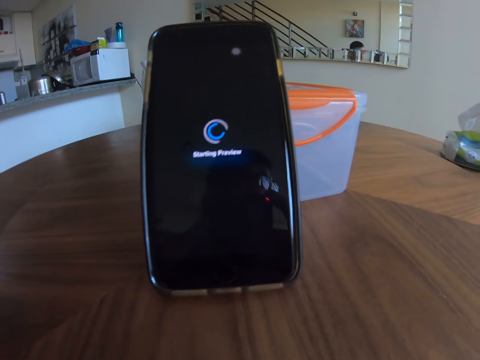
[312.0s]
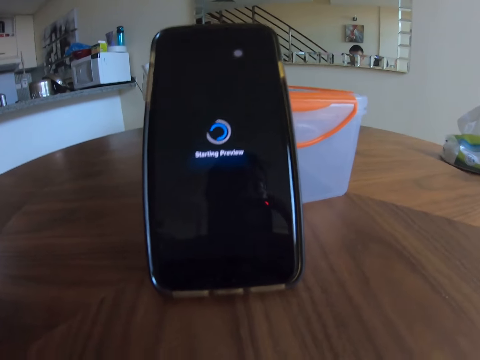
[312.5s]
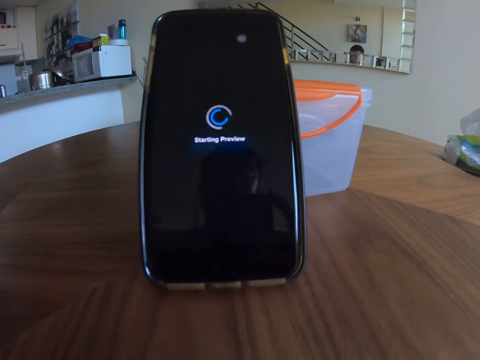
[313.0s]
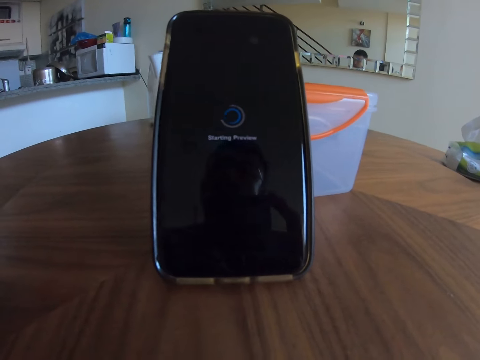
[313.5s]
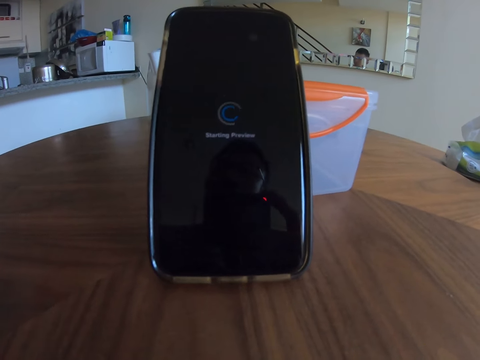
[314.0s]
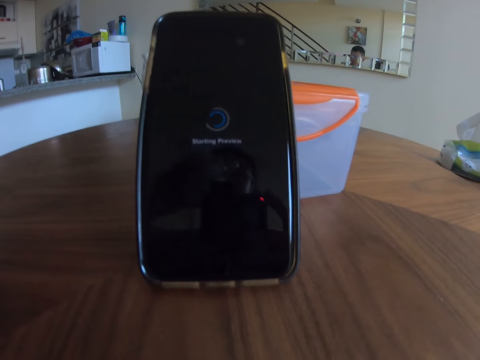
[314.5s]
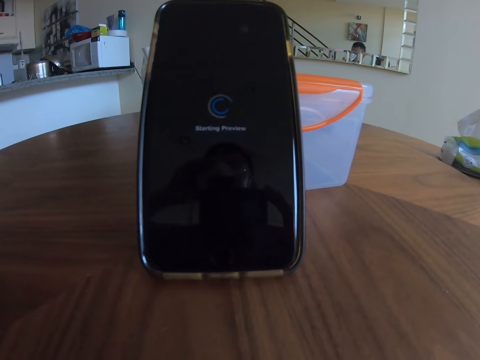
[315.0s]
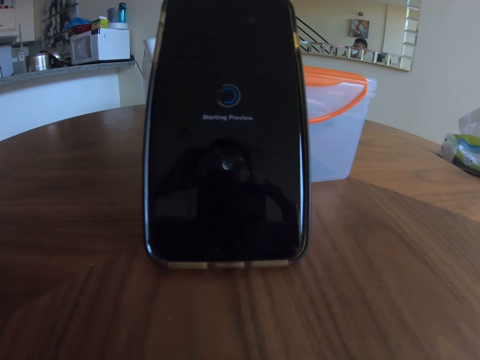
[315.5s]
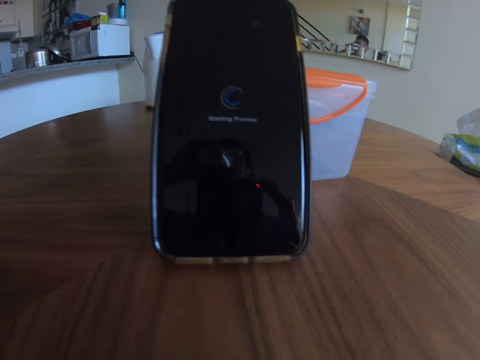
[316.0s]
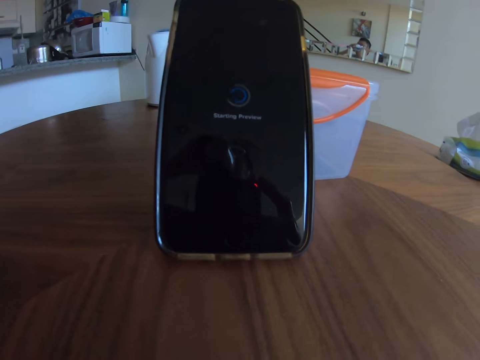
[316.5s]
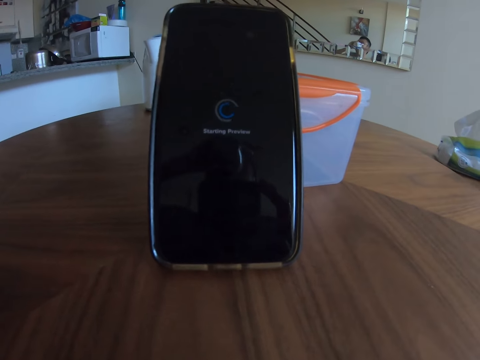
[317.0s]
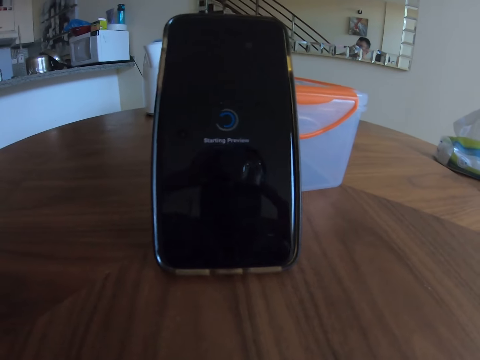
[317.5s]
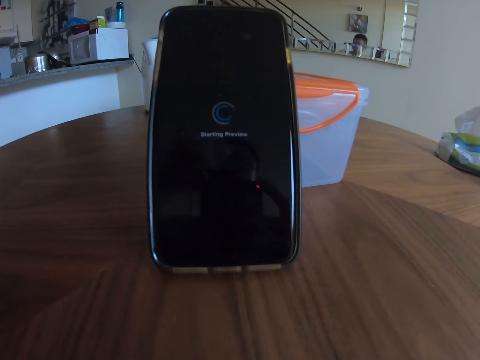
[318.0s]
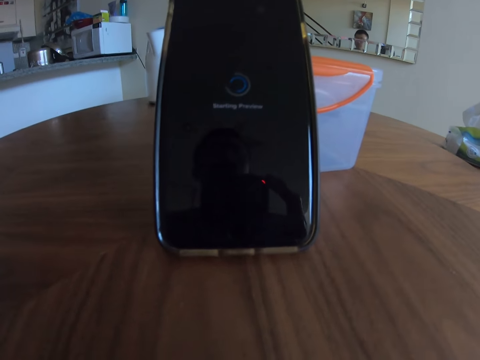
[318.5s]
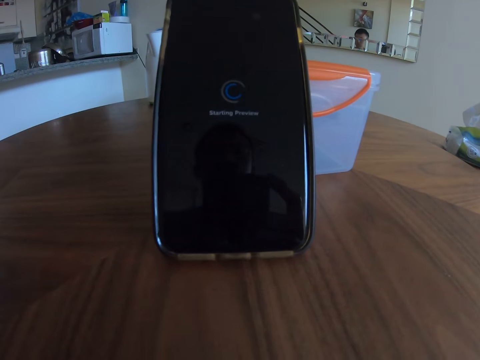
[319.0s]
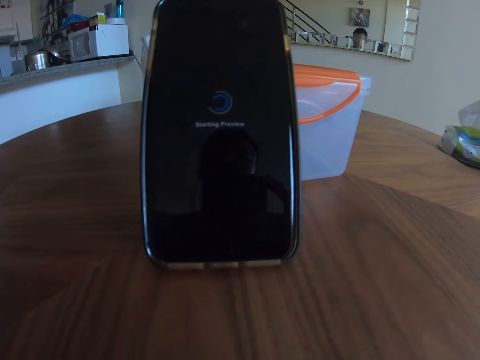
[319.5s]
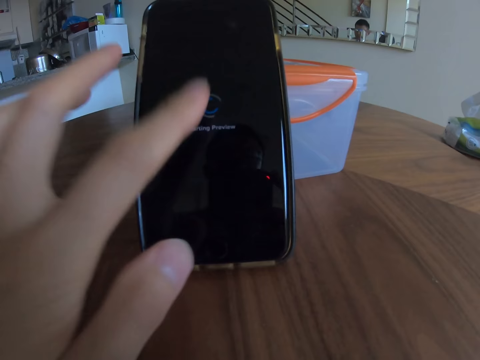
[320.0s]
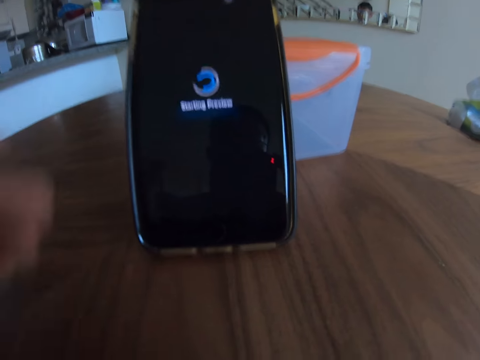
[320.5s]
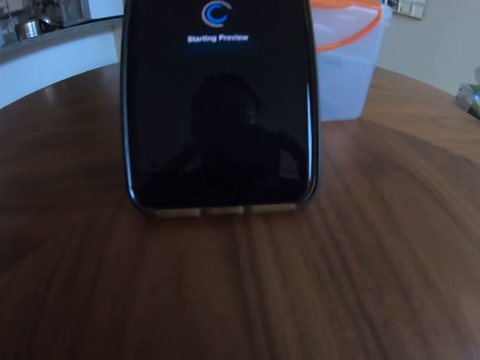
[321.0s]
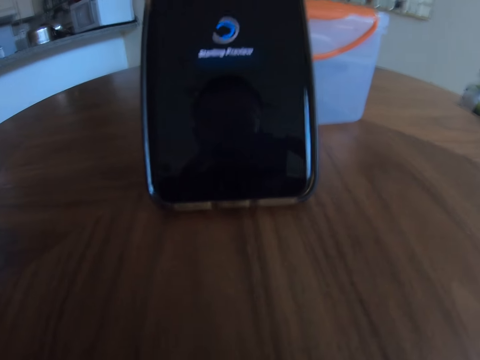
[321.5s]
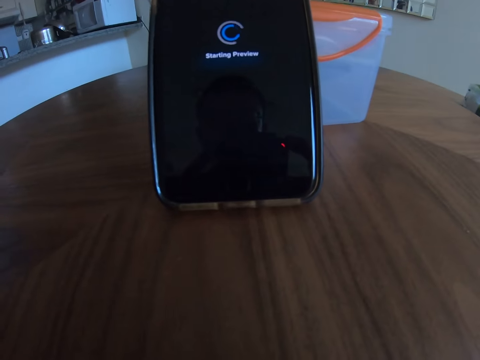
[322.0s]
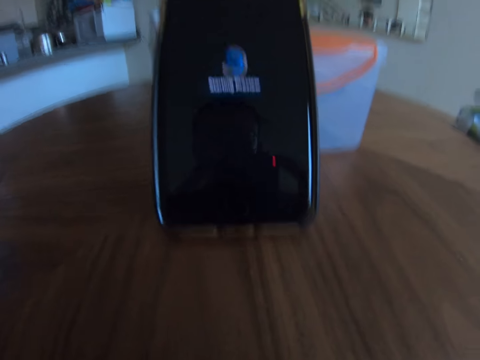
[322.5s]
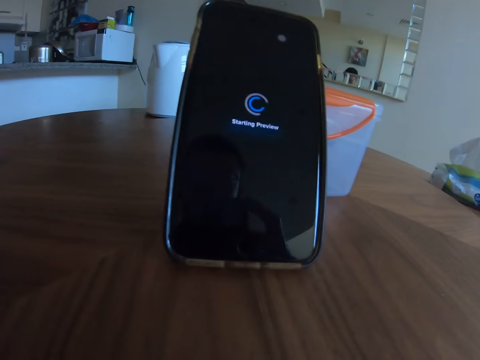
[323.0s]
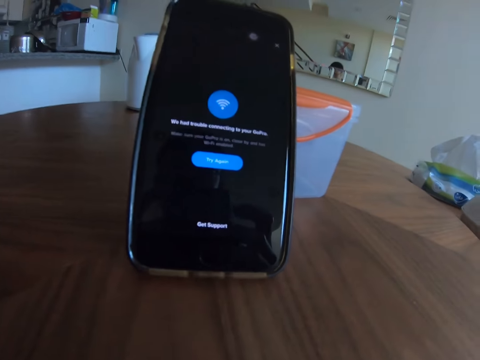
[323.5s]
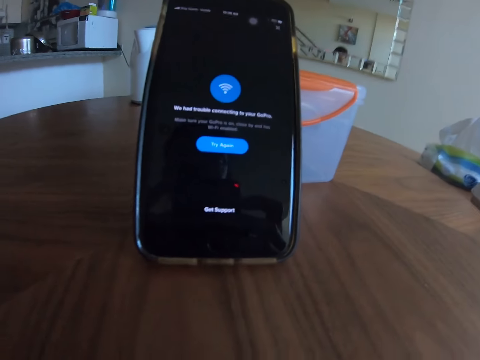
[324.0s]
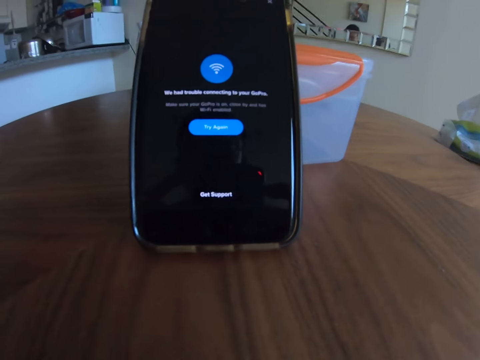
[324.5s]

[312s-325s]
The camera wearer picks a cup from the table. They drink coffee from the cup. They place the cup on the table. They touch a phone. They use the phone. They focus a camera on the phone.

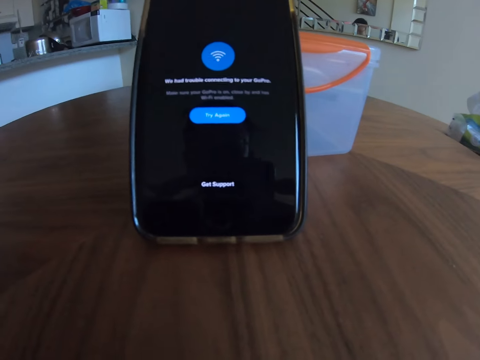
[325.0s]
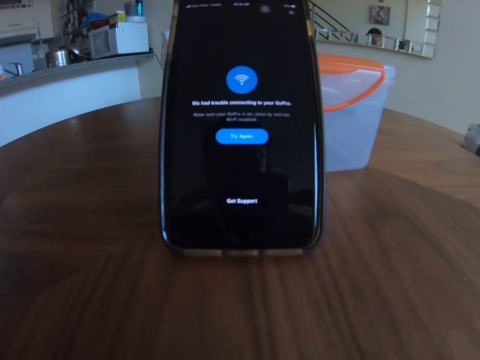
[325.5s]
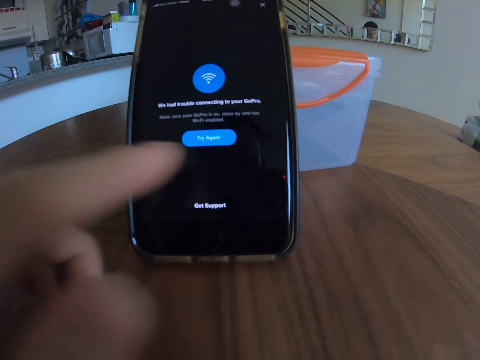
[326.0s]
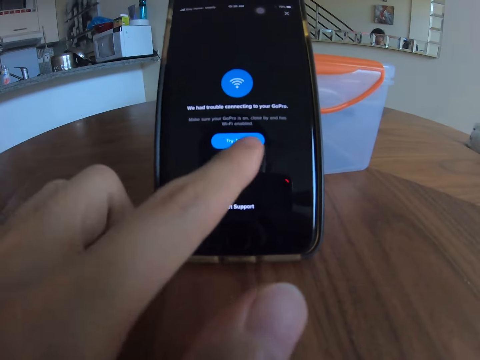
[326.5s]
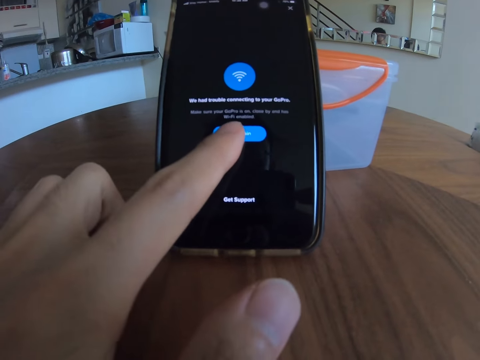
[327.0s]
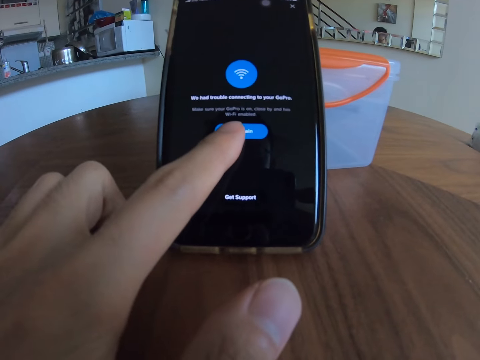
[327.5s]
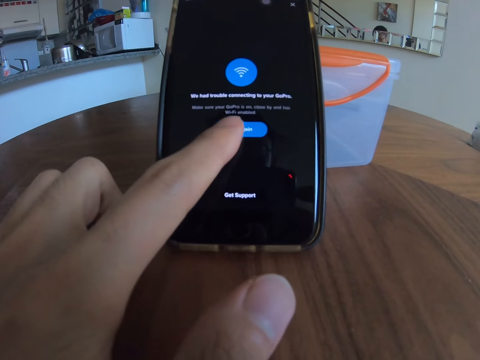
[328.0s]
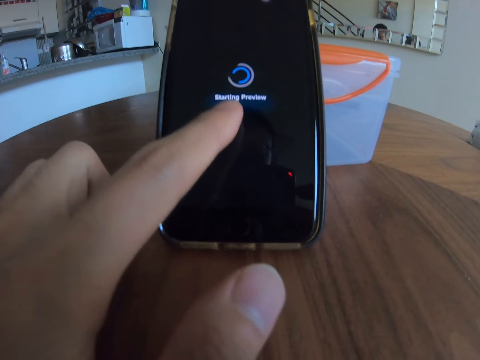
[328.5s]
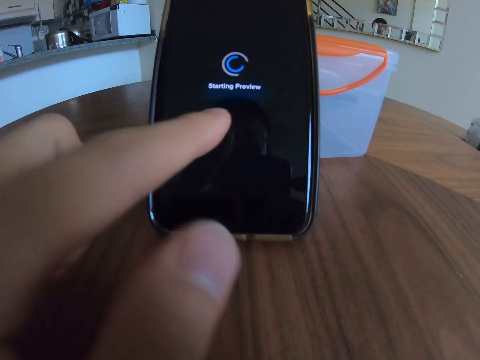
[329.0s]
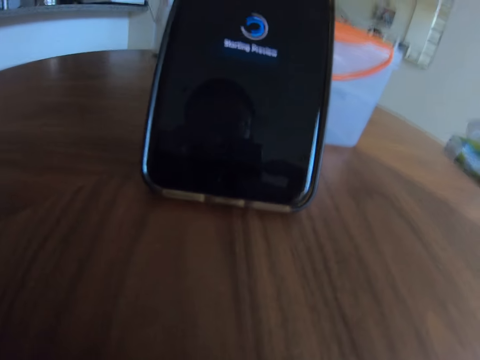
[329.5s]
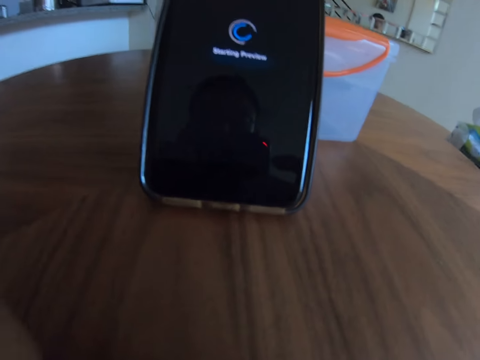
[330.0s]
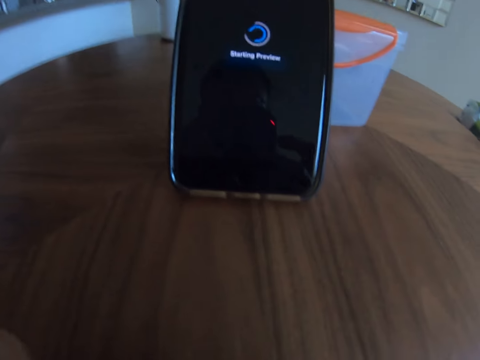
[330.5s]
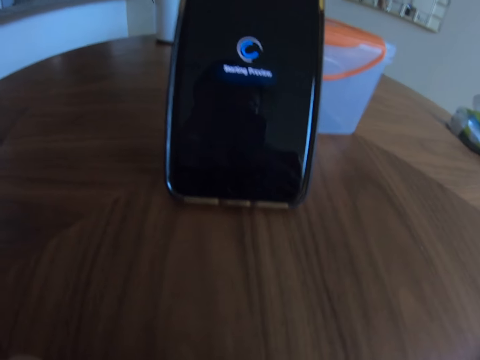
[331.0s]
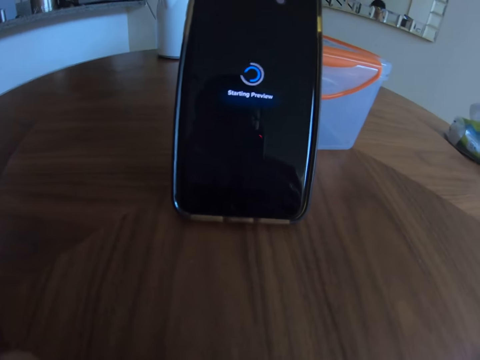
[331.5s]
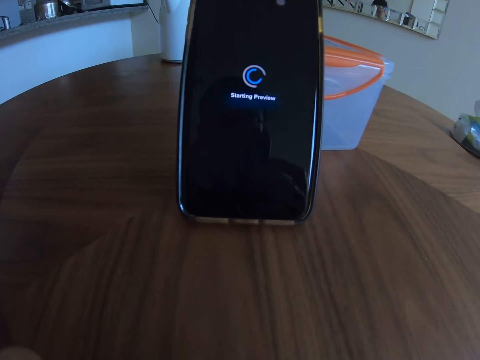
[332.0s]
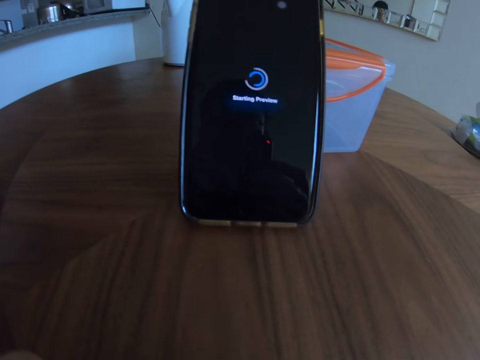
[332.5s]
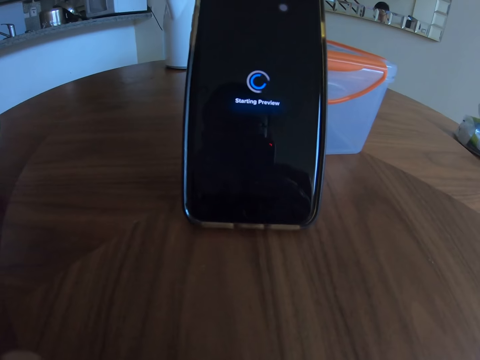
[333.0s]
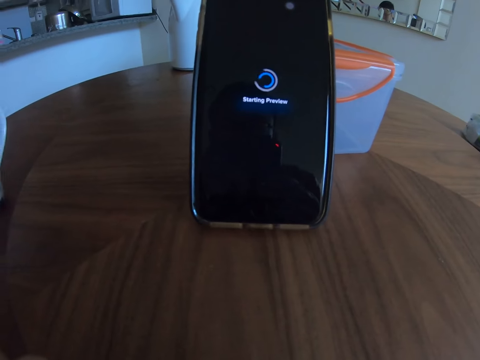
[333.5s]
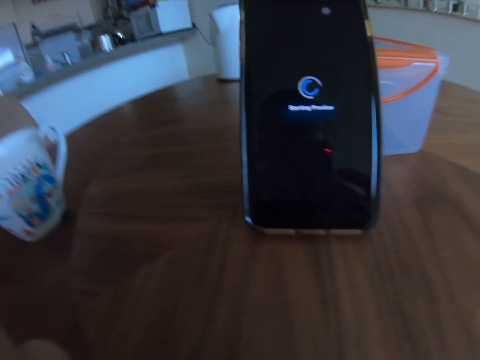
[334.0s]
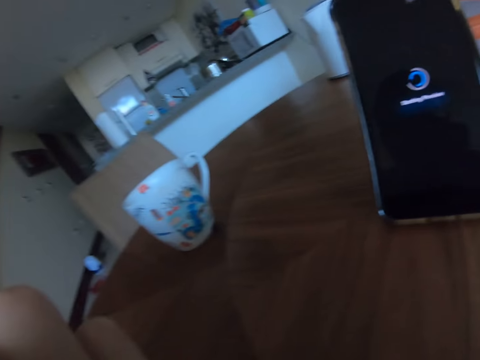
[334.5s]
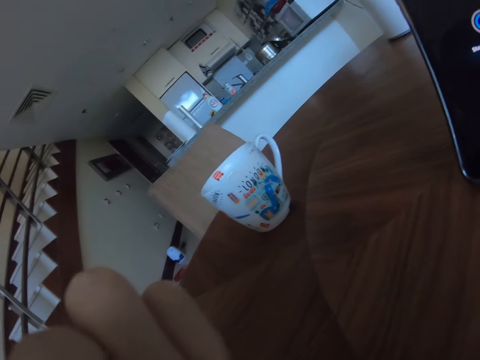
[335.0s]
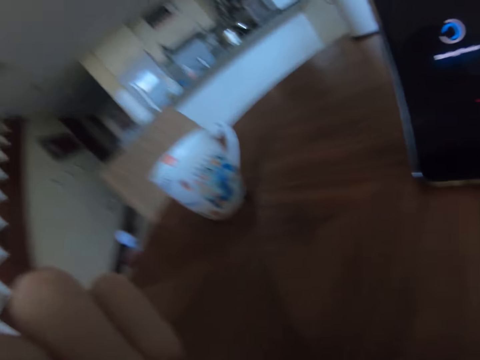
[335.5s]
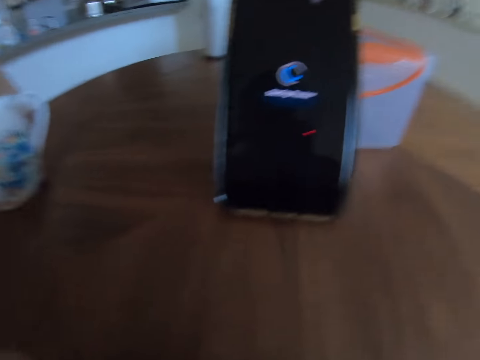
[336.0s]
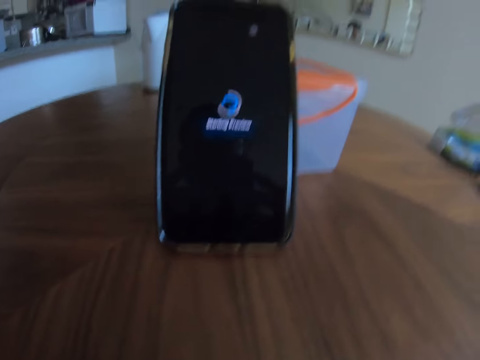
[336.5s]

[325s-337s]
The camera wearer touches a phone. They focus a camera on the phone. They look around the room.
